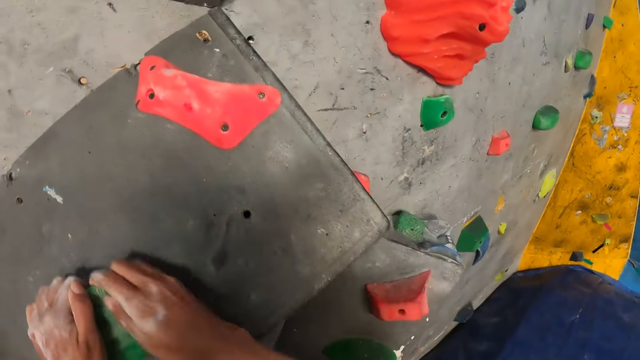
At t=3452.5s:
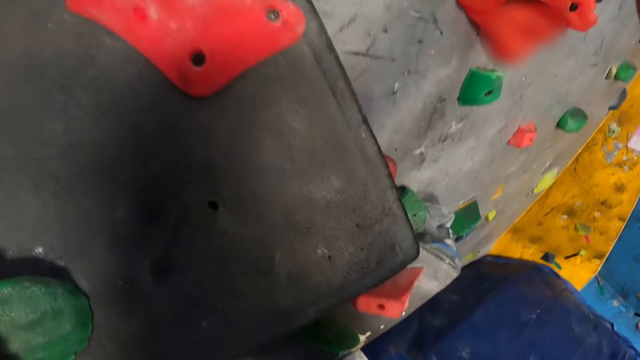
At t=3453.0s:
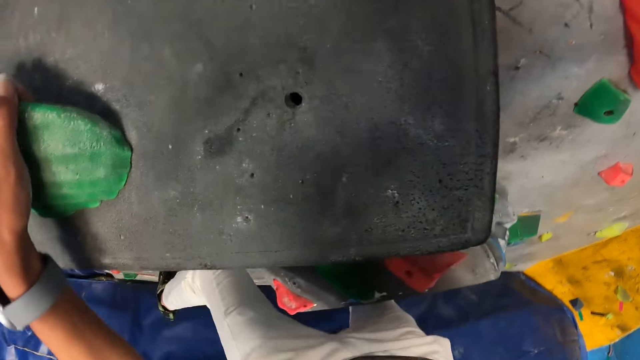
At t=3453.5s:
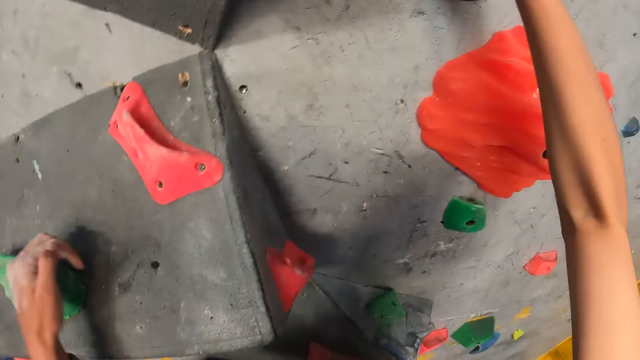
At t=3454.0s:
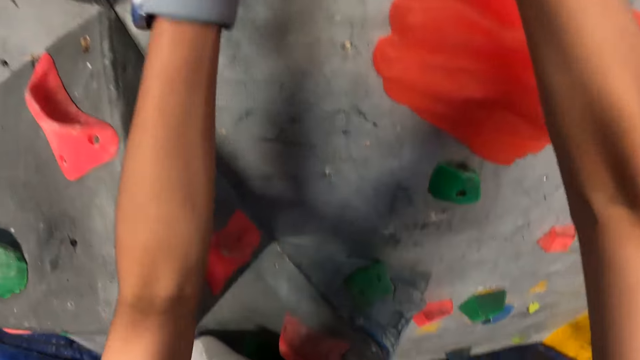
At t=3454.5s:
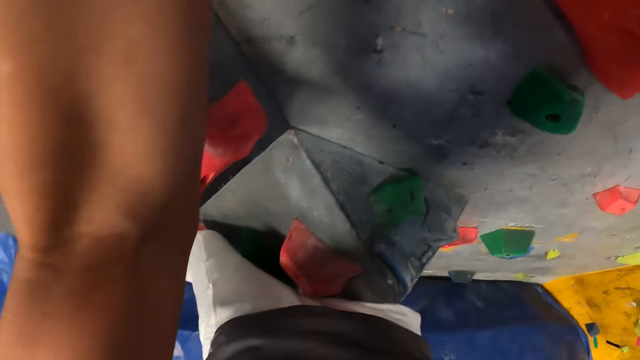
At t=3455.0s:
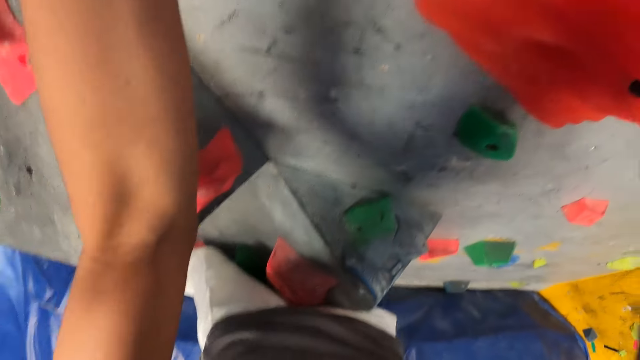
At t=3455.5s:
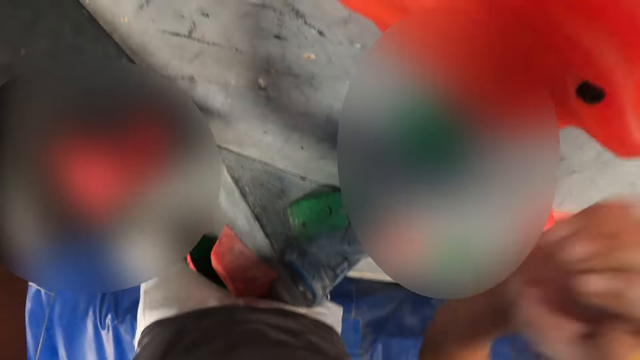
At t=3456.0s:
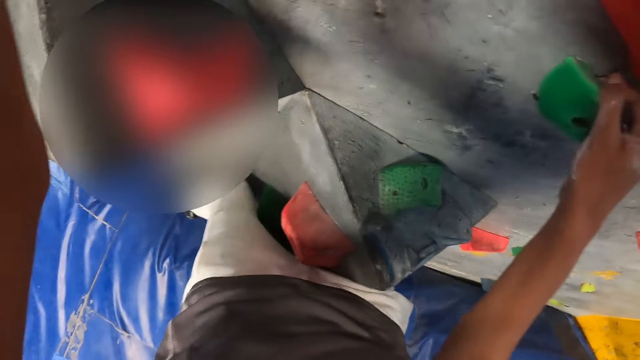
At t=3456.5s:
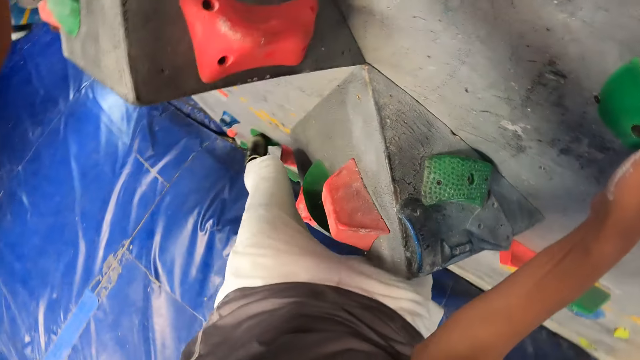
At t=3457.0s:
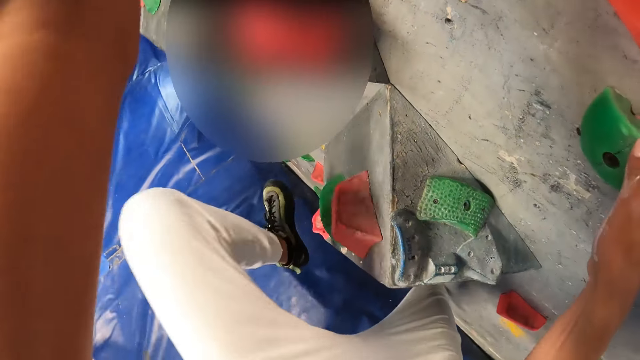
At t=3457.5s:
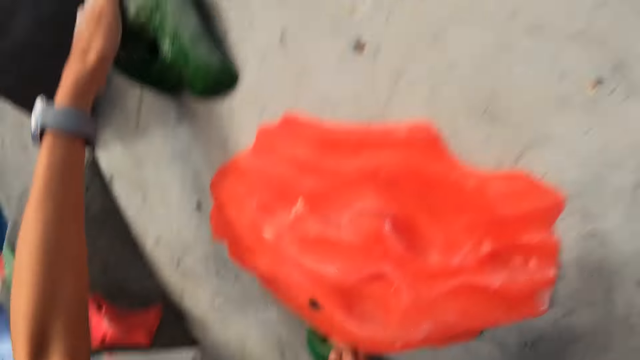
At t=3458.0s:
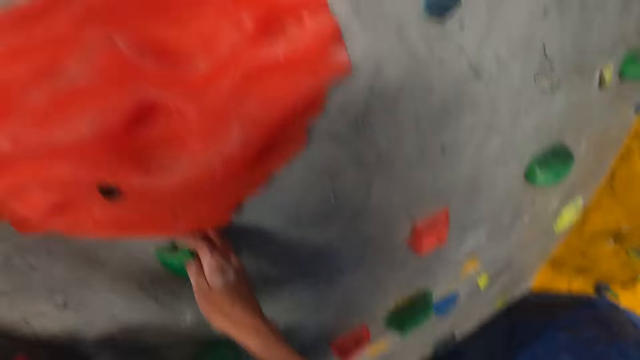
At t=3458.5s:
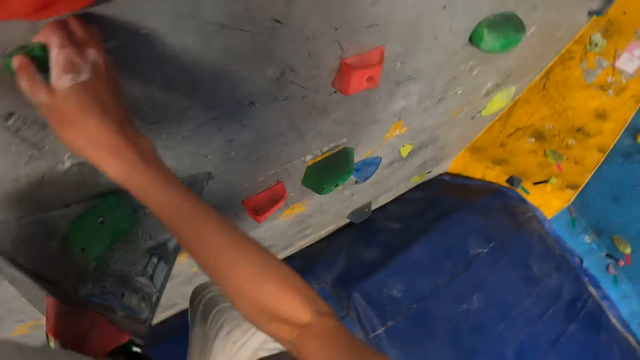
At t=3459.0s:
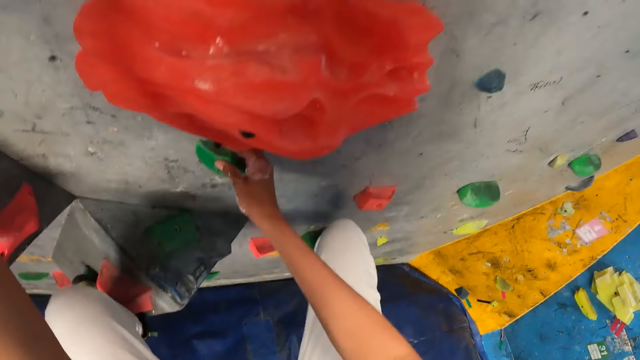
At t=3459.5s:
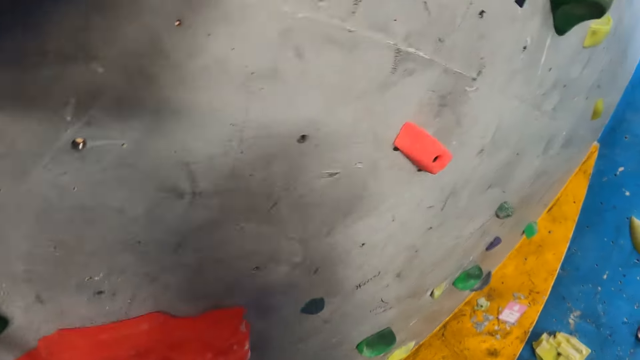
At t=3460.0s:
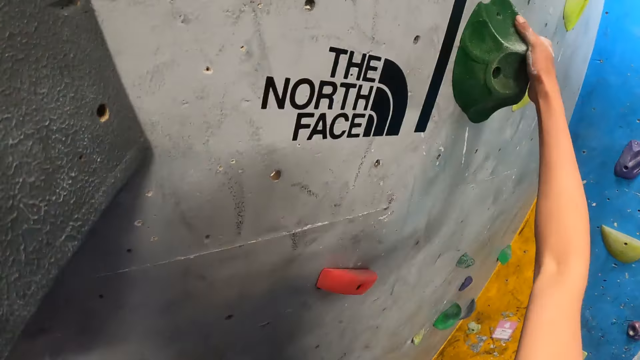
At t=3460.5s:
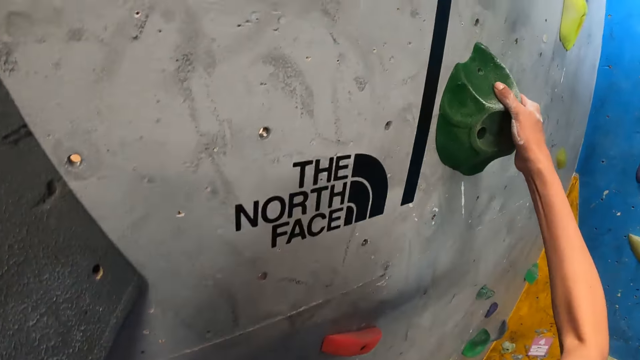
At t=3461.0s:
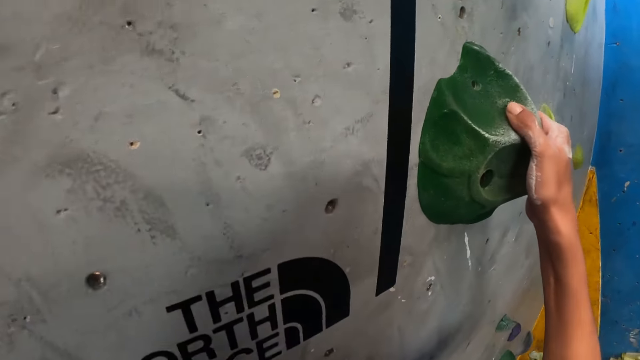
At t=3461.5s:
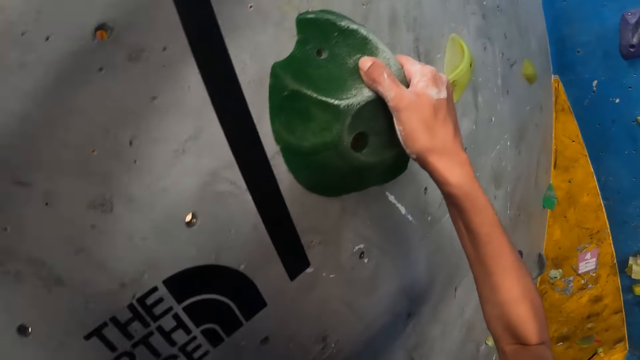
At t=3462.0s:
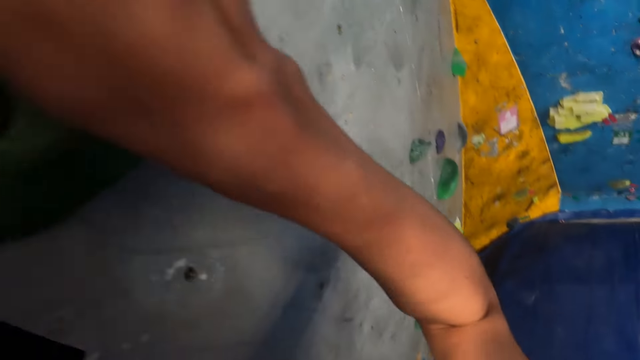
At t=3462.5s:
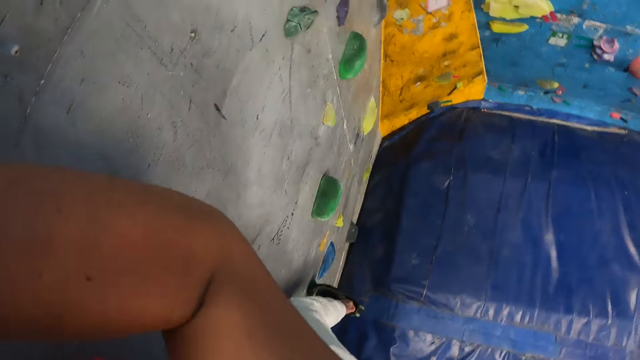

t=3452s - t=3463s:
The camera wearer raises her right hand. She raises her left hand. She holds a climb hold with her right hand. She puts her left leg on a climb hold. She puts her right leg on a climb hold. She holds a climb hold with her right hand.

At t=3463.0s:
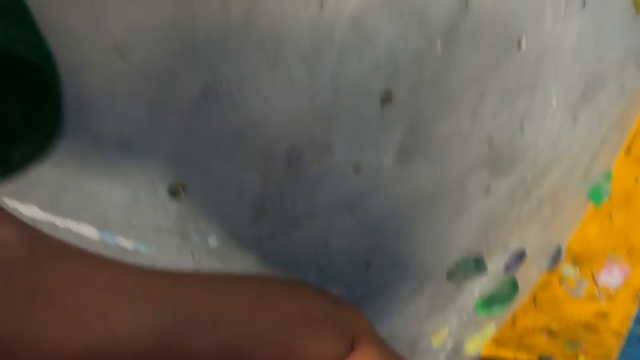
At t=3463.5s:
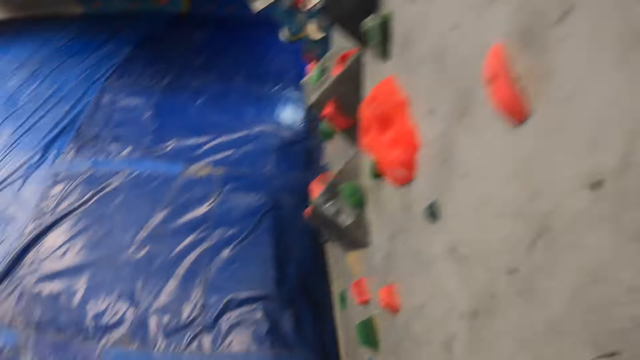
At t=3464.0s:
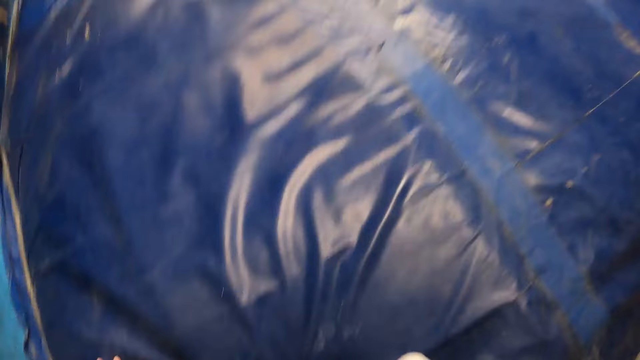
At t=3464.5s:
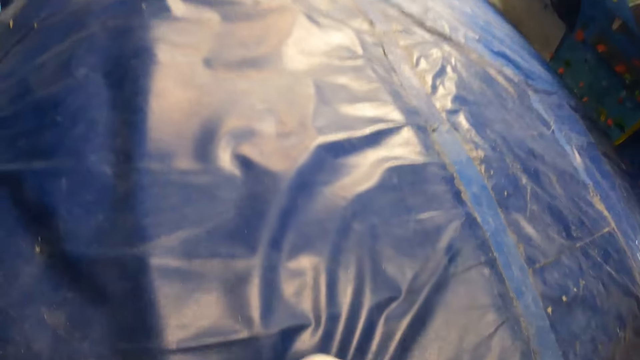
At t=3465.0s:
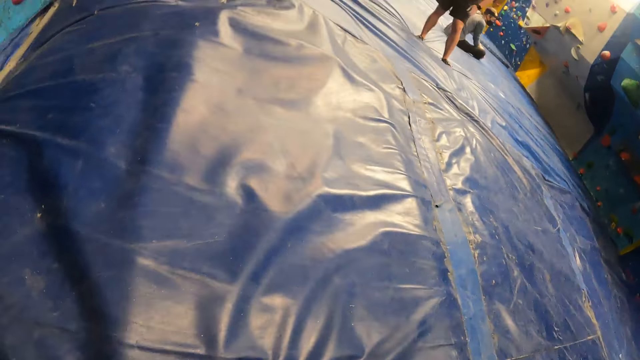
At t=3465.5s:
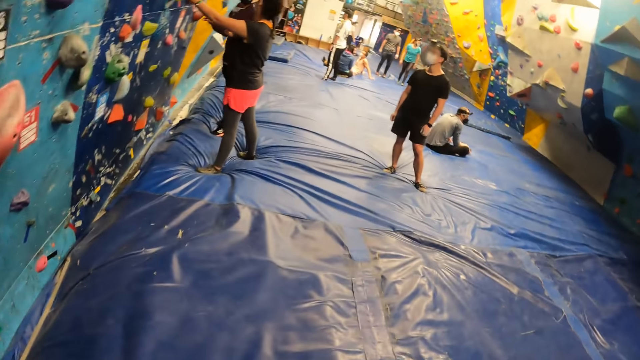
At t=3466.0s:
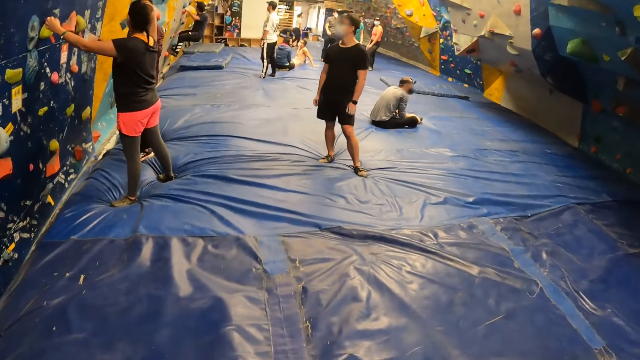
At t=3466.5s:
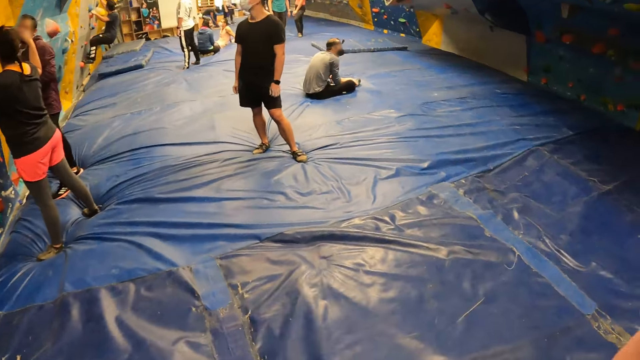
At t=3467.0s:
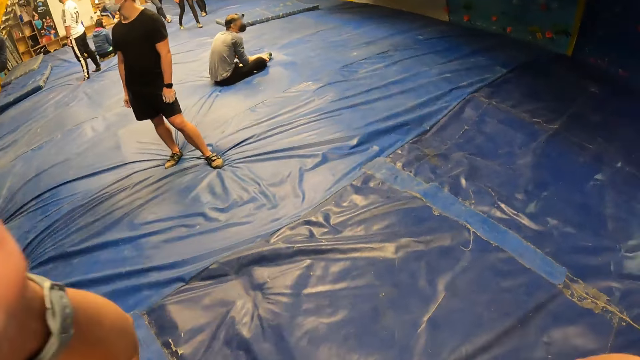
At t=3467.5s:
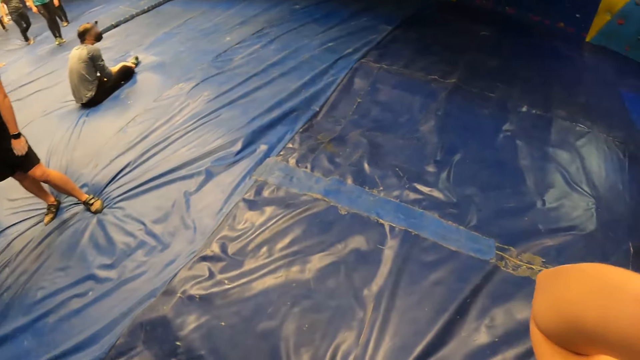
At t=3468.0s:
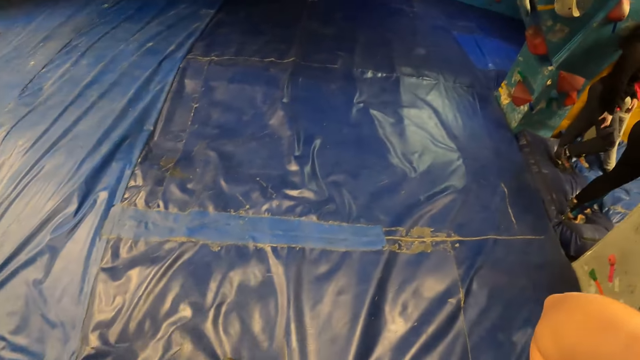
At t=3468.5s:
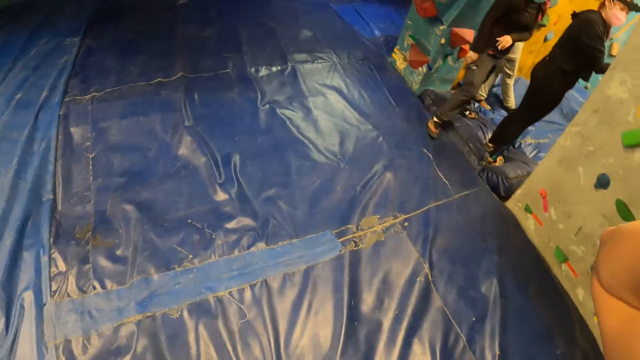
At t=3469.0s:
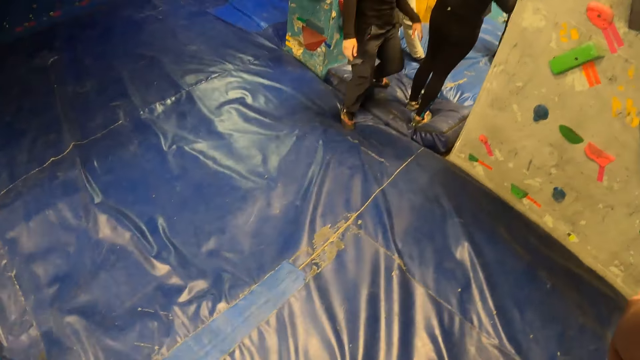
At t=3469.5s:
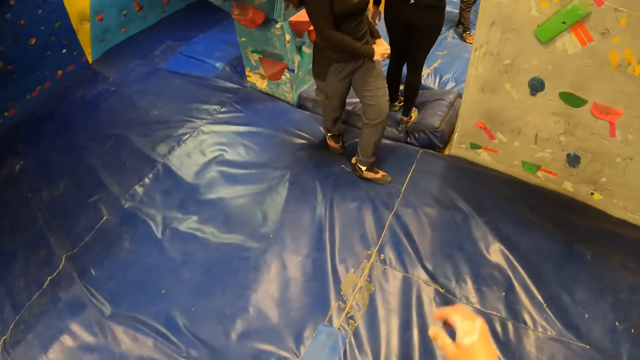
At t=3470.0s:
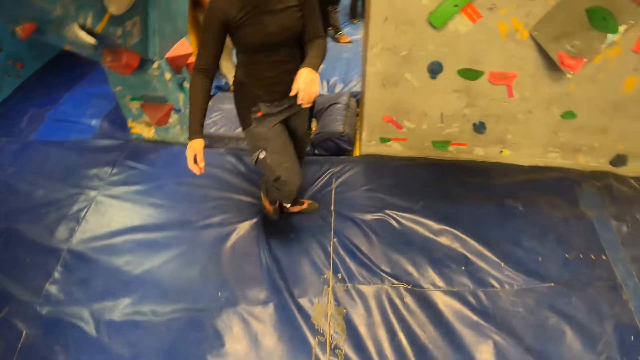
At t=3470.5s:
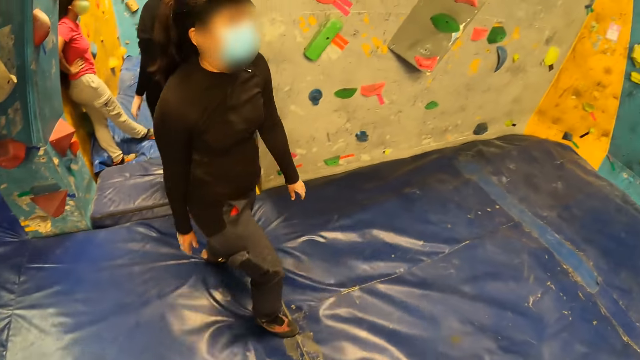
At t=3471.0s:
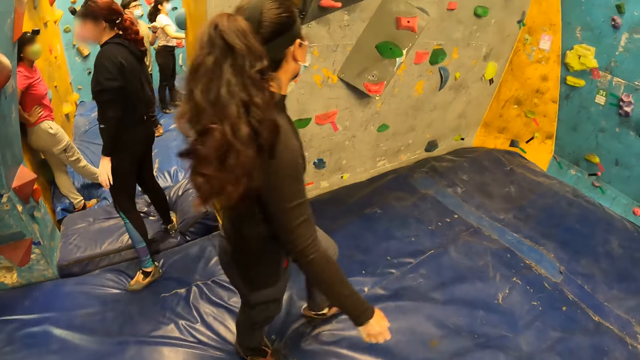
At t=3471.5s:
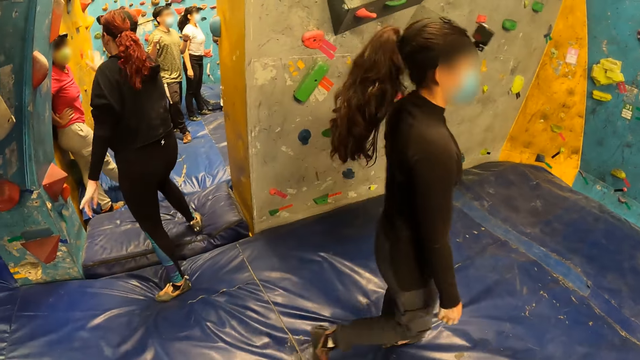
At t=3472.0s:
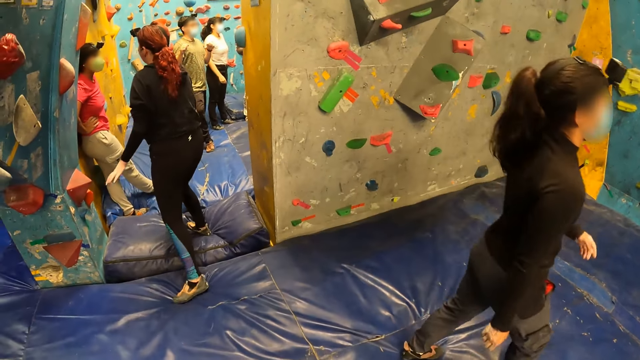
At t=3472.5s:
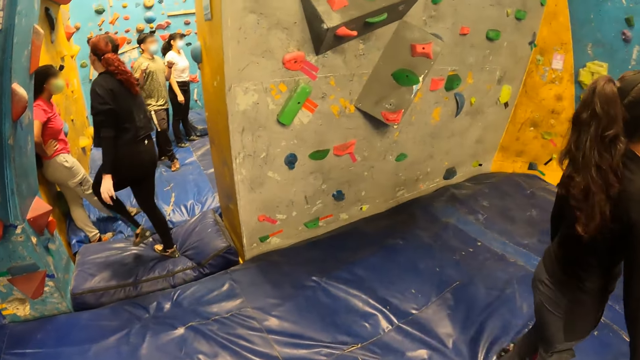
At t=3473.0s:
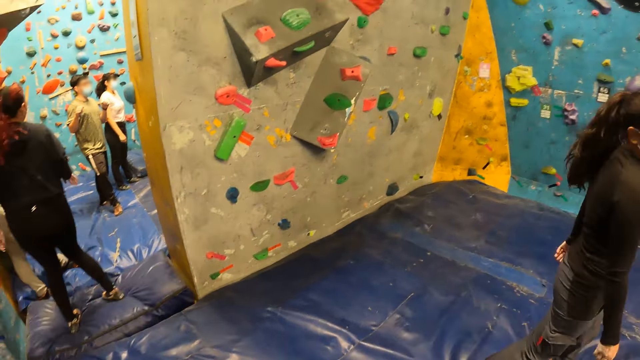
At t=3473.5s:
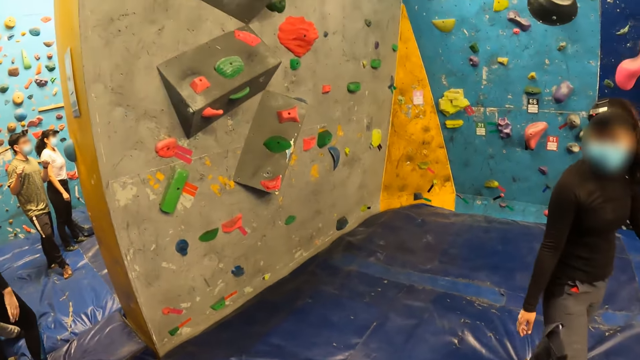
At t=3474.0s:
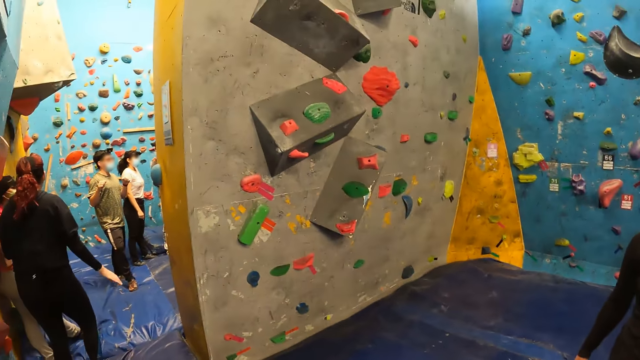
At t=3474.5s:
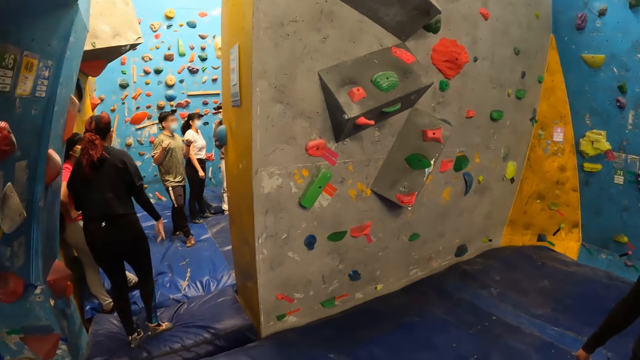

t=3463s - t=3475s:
The camera wearer looks around. A person stares around. The camera wearer raises her right hand. She raises her left hand. She looks around. Another person walks around. A woman gestures with her right hand. Another person moves around.
